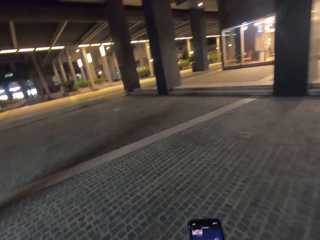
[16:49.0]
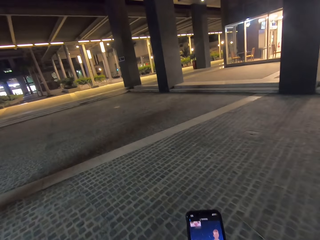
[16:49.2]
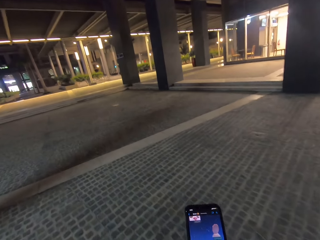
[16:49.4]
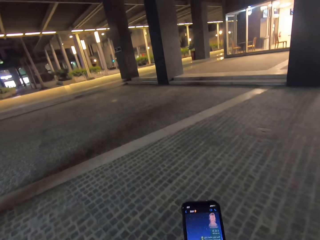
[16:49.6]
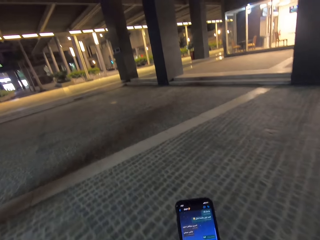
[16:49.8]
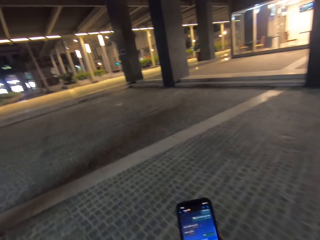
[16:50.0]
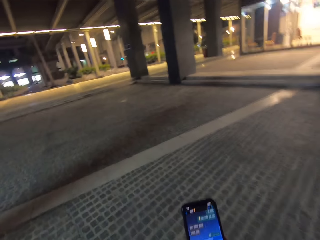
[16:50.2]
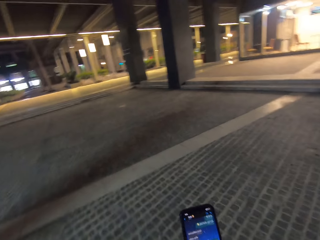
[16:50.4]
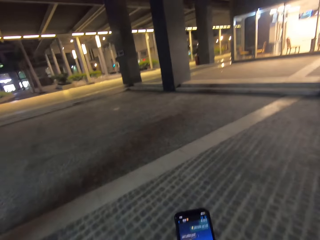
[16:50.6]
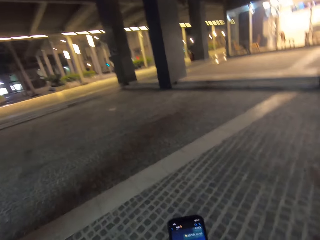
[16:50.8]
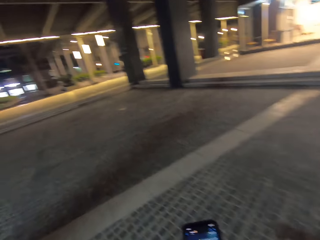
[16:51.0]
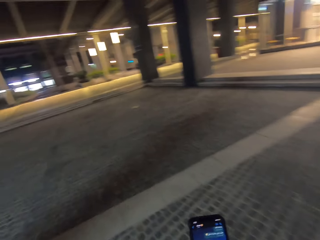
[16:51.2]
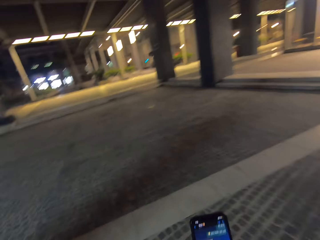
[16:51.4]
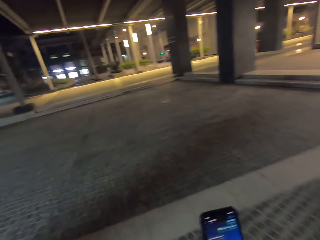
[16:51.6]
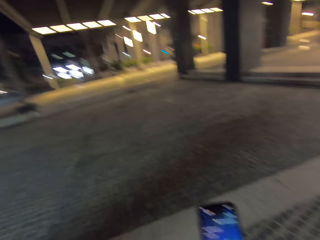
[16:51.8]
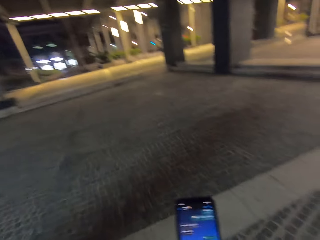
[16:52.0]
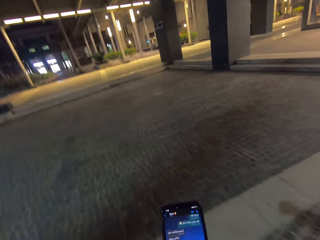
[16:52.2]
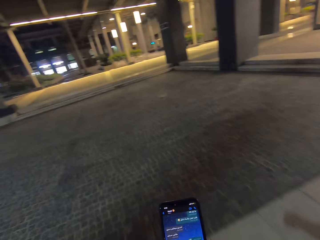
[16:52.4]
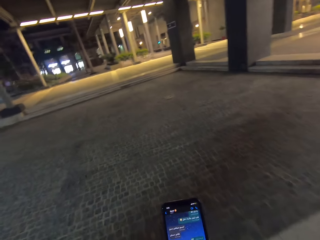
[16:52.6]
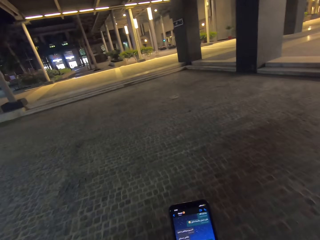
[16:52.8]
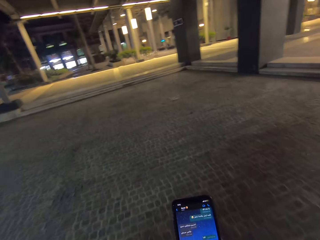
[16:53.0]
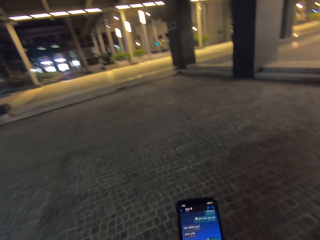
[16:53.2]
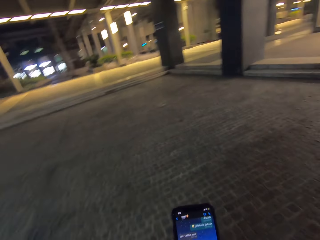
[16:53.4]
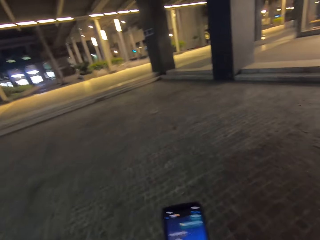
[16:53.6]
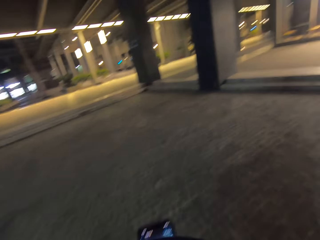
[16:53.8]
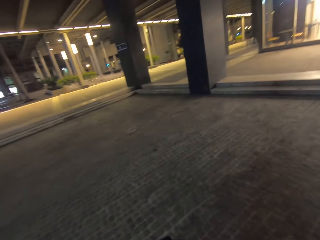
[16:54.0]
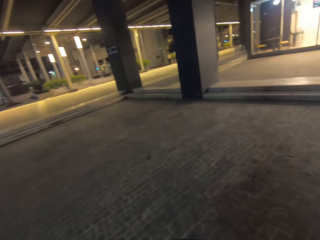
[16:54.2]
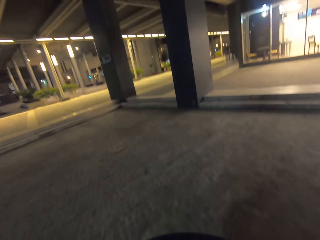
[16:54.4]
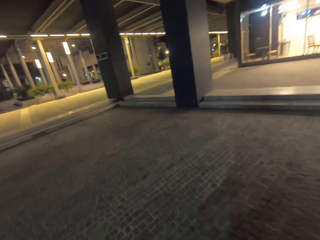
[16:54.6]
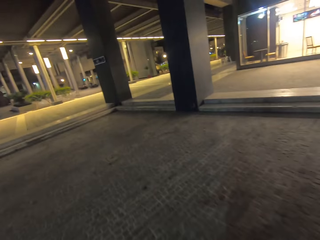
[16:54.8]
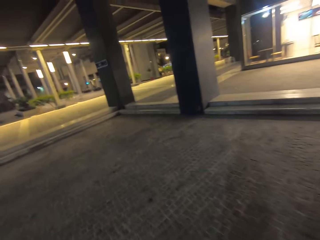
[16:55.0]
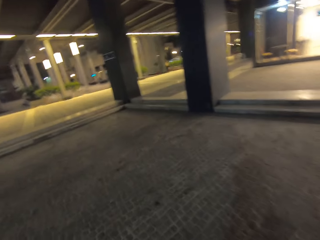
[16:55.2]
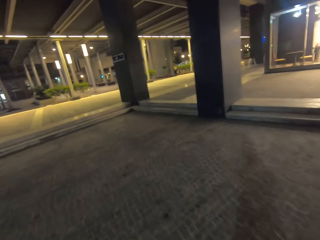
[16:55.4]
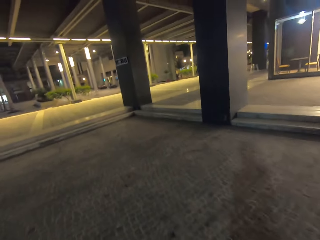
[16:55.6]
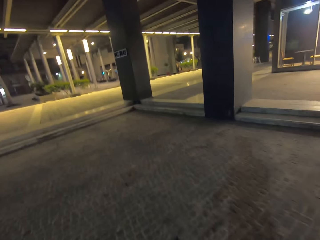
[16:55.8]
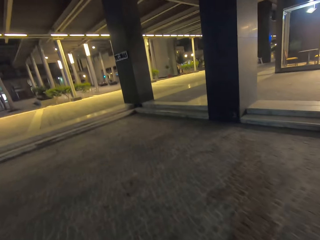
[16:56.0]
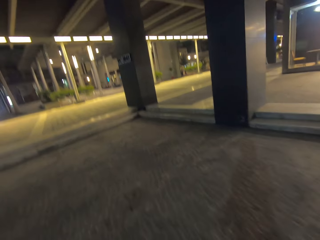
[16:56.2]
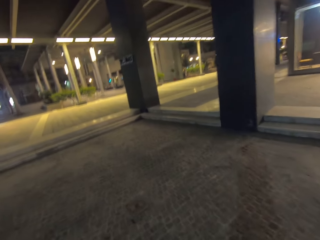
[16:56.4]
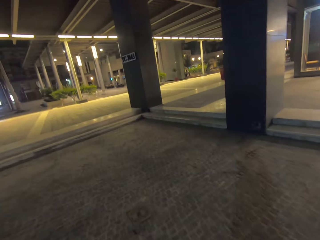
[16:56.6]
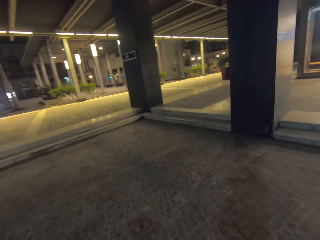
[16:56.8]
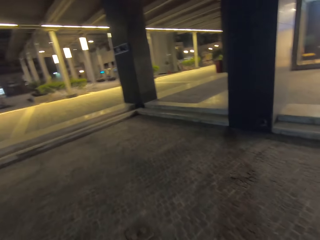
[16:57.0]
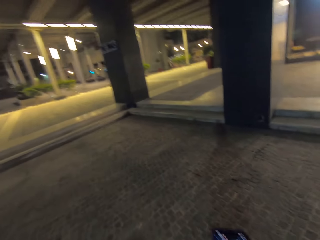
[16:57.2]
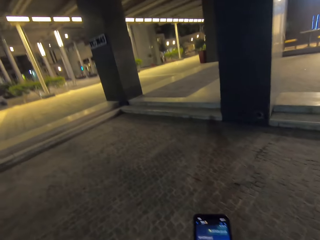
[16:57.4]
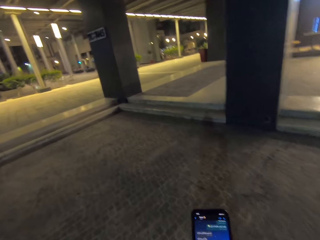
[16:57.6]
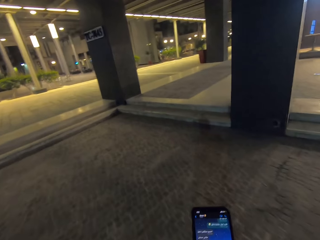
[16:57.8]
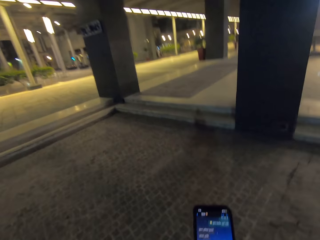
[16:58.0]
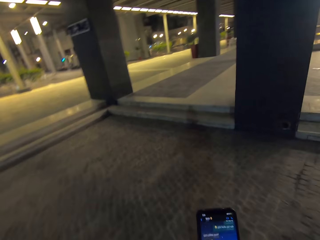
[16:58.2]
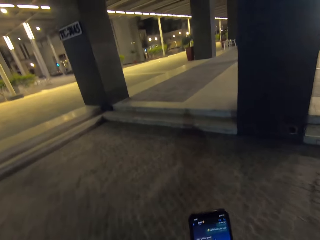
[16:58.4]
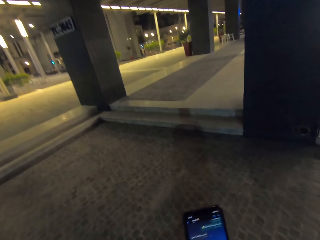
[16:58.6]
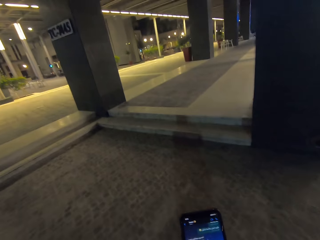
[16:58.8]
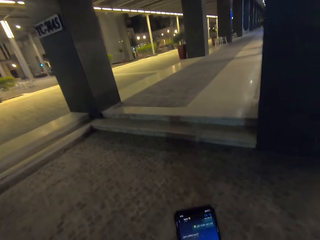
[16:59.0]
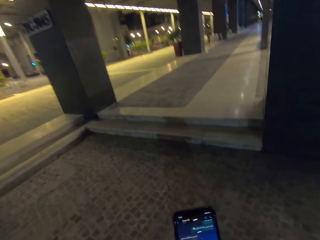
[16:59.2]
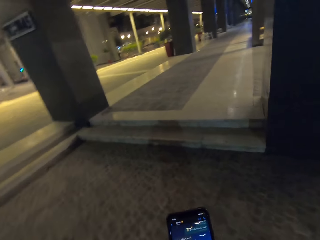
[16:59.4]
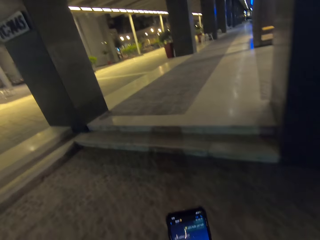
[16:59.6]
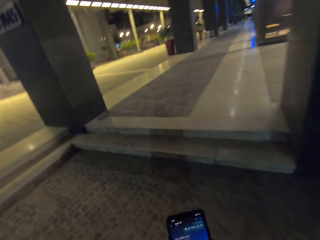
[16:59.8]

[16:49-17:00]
The camera wearer scrolls the phone.

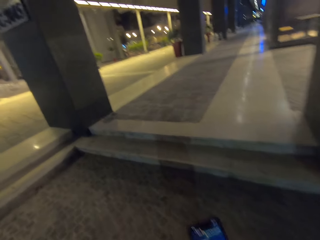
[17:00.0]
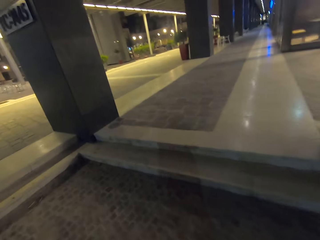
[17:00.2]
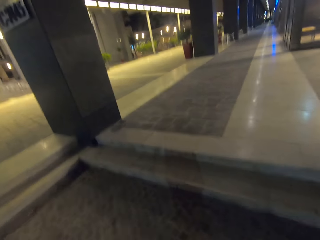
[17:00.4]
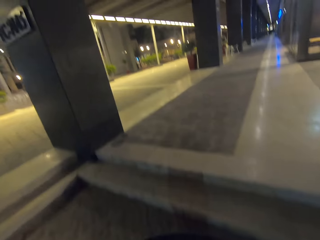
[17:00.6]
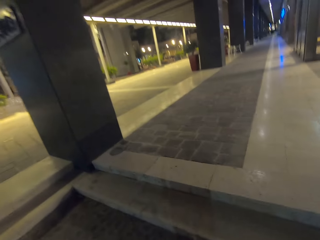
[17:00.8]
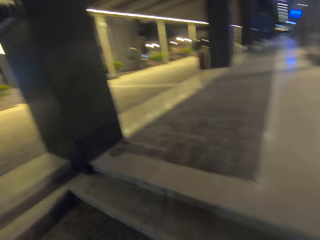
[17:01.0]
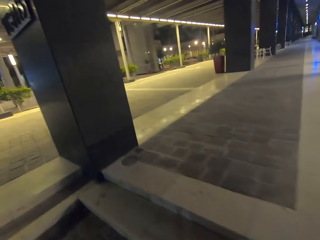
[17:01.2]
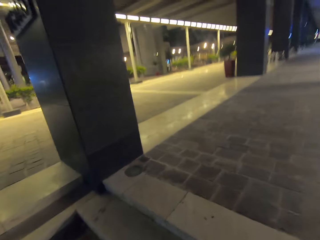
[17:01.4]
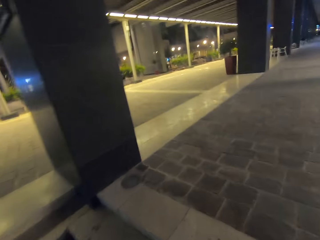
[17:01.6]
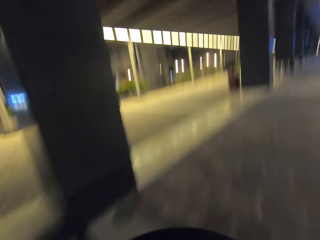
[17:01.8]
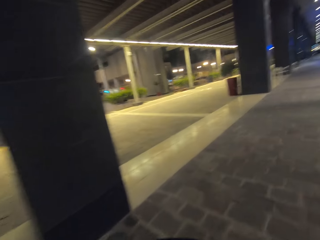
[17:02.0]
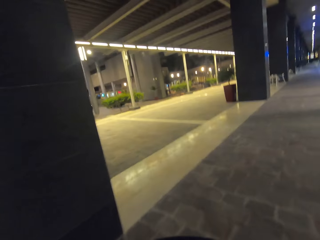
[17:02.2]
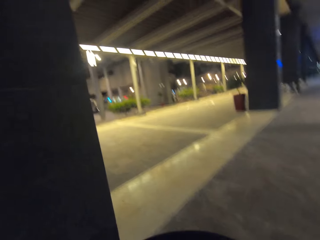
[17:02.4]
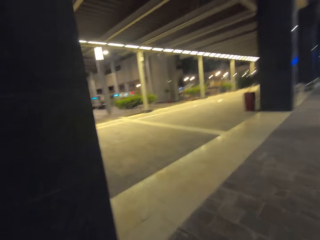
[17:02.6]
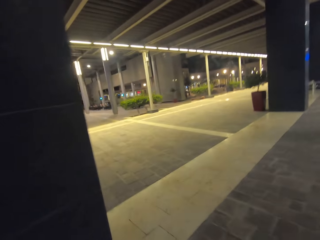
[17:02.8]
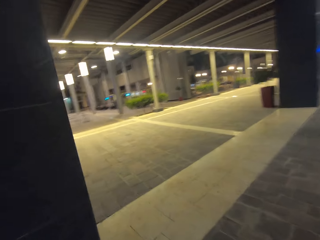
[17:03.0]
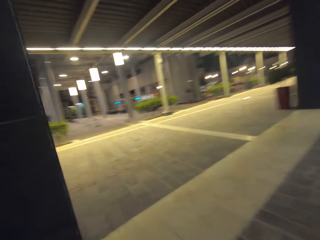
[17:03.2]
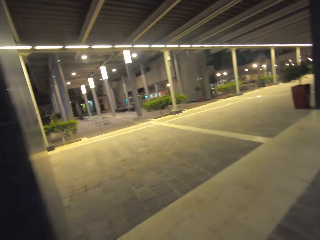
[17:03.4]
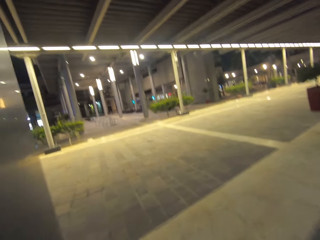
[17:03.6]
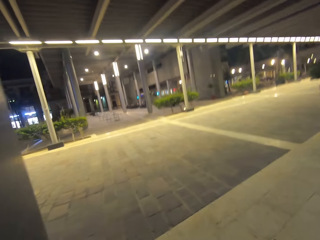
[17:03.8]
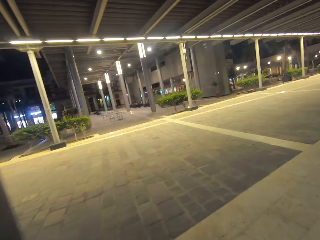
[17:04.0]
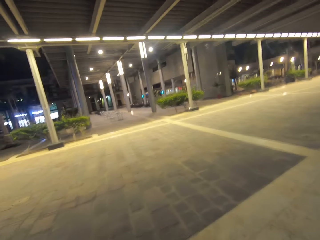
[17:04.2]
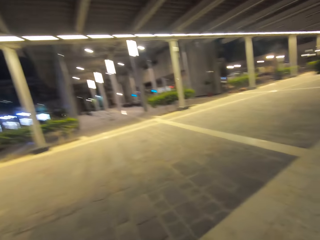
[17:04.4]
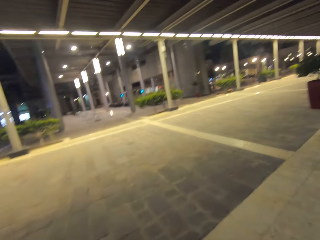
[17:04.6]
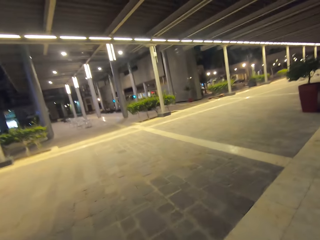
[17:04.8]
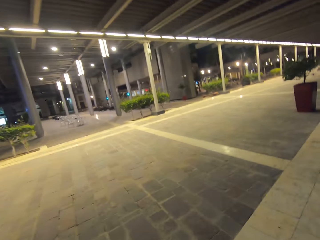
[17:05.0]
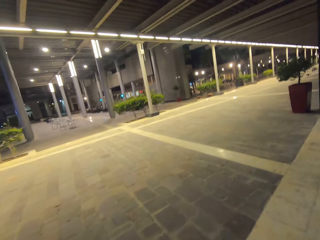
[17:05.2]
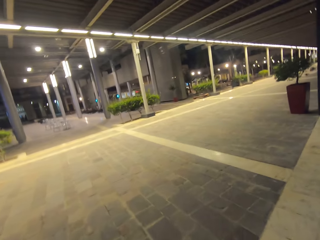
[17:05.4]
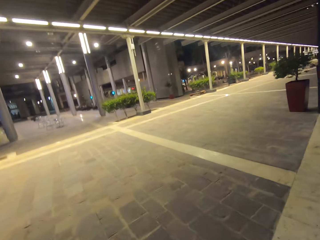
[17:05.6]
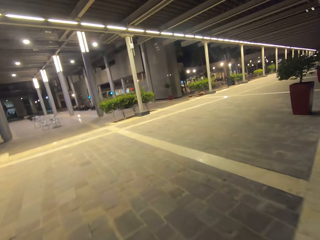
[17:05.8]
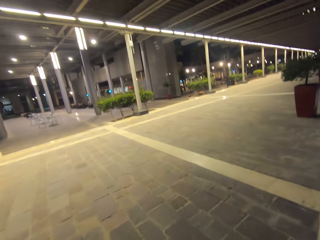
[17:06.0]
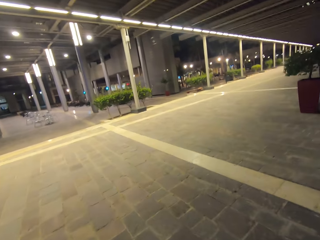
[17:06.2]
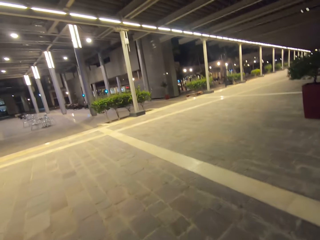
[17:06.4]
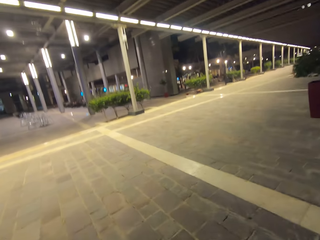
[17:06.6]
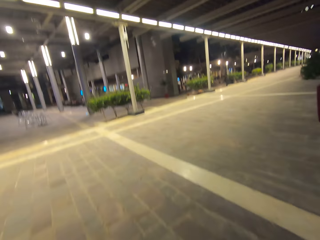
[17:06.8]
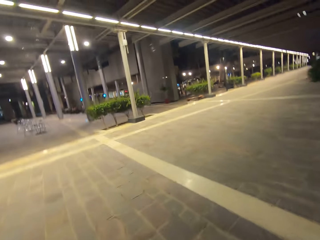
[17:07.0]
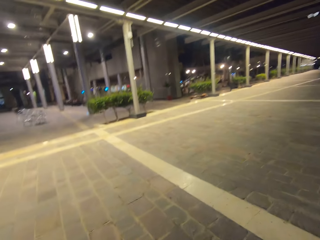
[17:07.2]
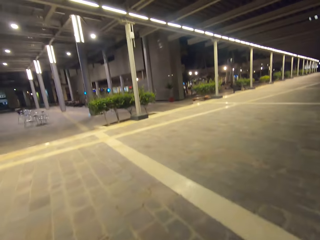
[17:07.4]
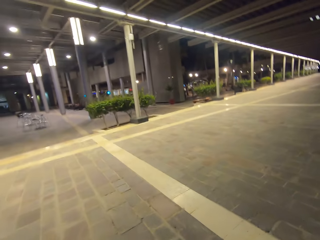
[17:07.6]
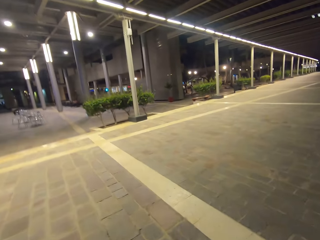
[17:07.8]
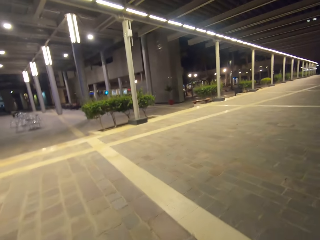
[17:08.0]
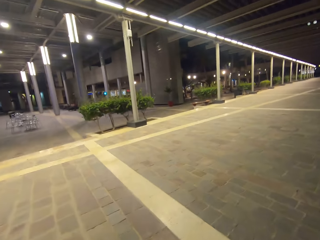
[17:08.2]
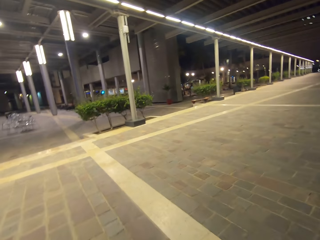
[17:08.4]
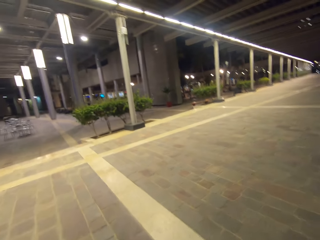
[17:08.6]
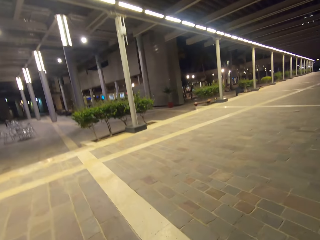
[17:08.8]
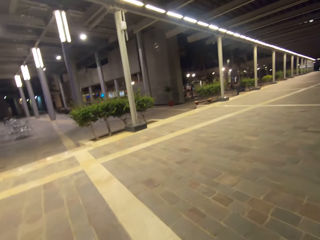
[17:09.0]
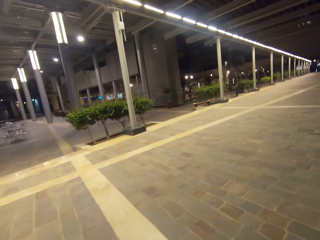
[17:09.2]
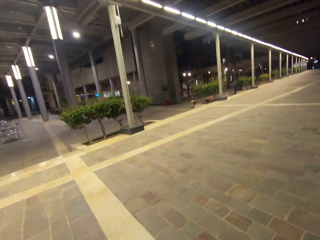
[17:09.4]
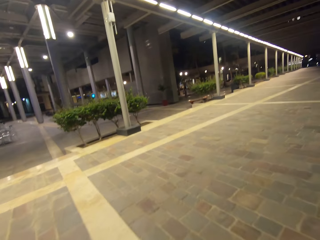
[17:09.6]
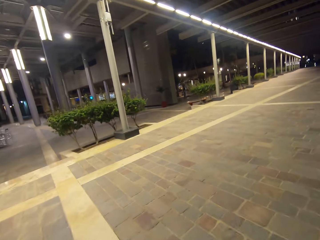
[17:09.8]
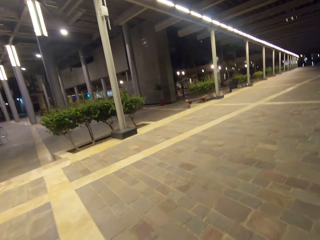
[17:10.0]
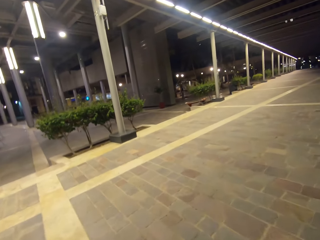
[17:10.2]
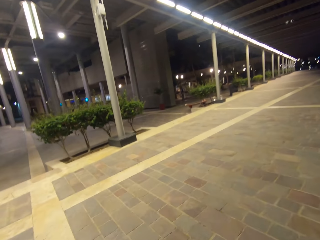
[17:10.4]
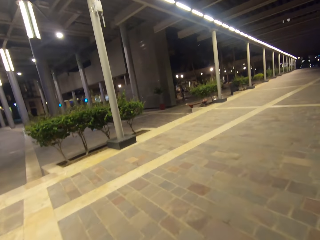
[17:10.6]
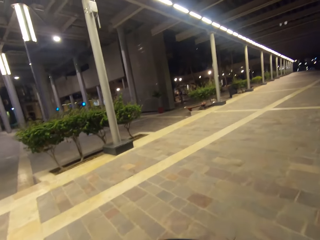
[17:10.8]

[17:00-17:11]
The camera wearer walks on the road.
